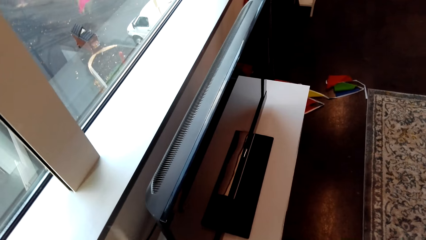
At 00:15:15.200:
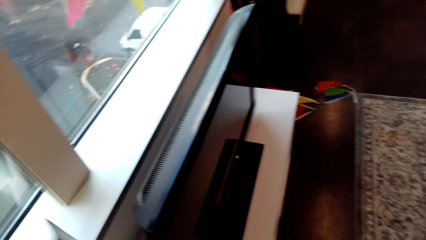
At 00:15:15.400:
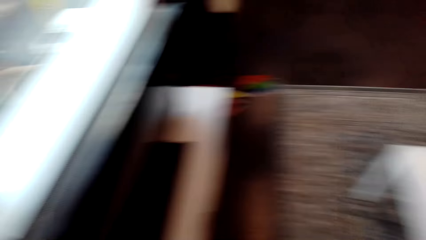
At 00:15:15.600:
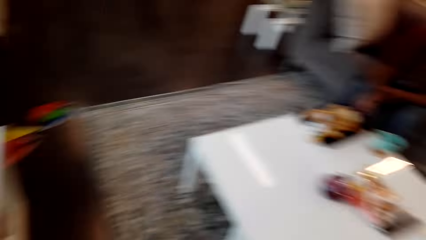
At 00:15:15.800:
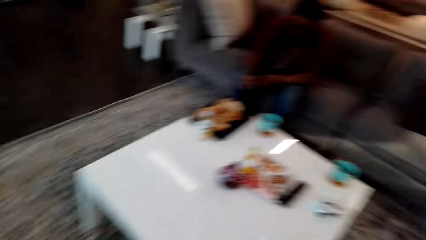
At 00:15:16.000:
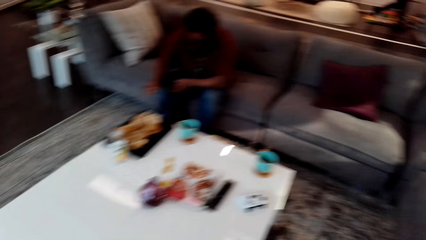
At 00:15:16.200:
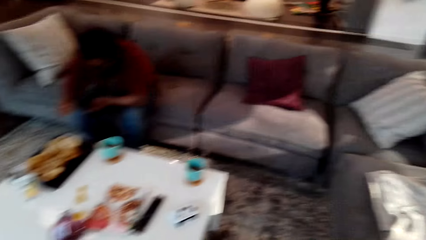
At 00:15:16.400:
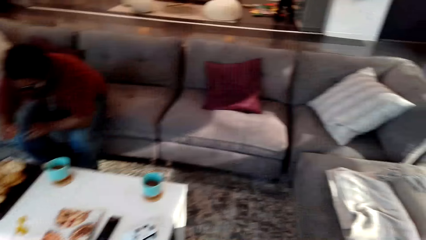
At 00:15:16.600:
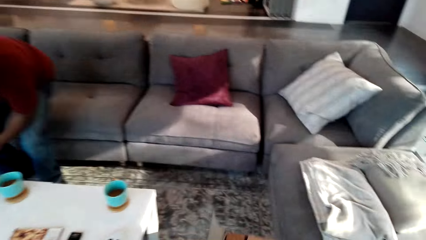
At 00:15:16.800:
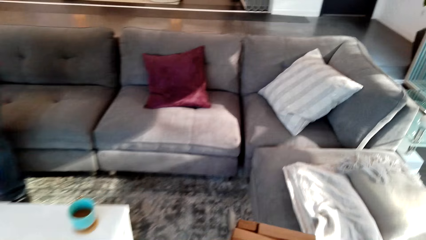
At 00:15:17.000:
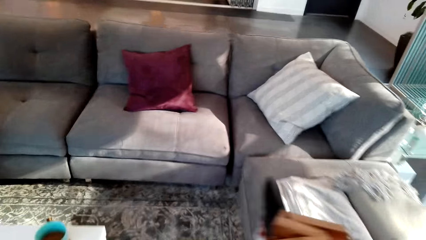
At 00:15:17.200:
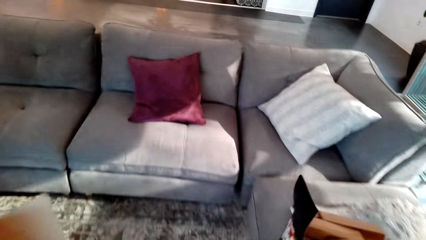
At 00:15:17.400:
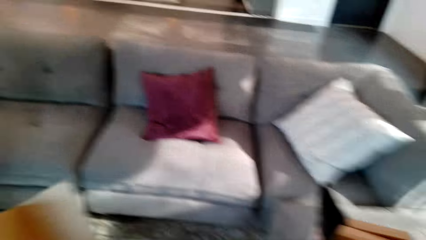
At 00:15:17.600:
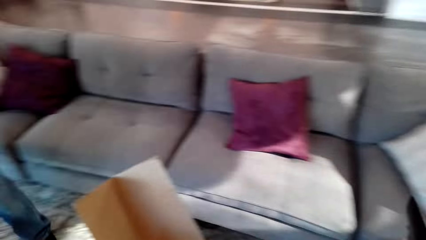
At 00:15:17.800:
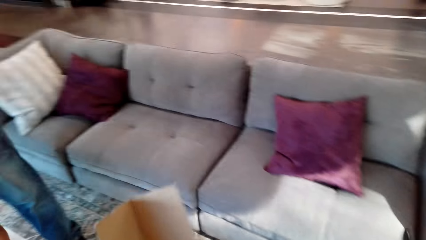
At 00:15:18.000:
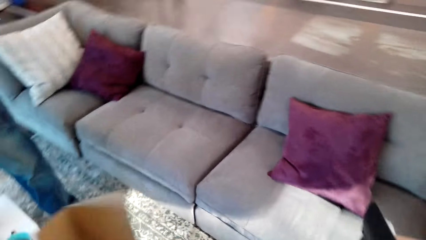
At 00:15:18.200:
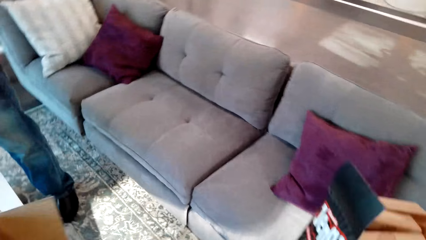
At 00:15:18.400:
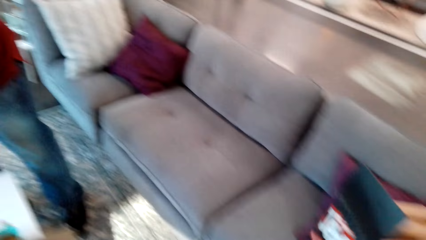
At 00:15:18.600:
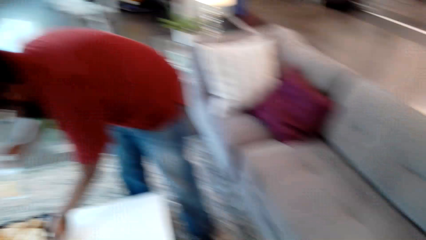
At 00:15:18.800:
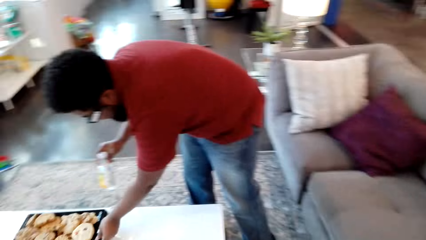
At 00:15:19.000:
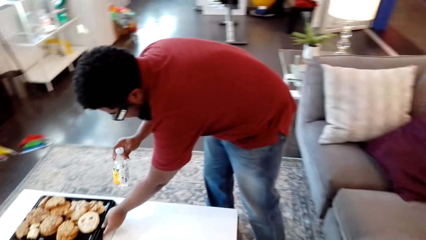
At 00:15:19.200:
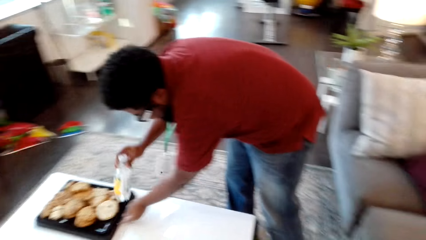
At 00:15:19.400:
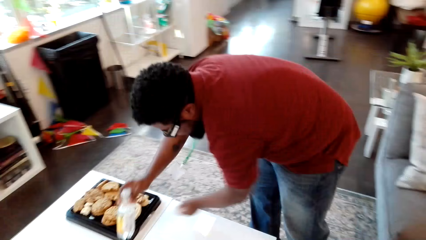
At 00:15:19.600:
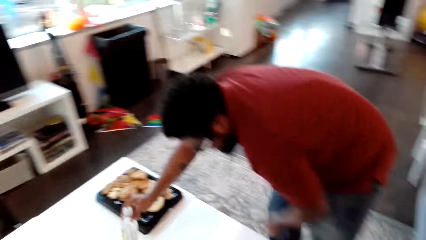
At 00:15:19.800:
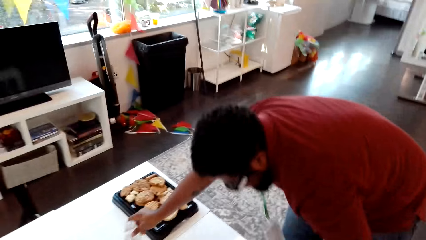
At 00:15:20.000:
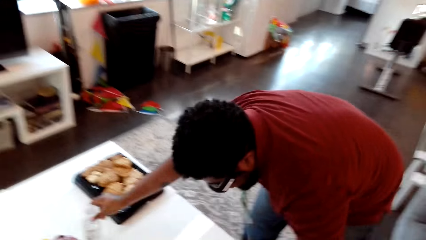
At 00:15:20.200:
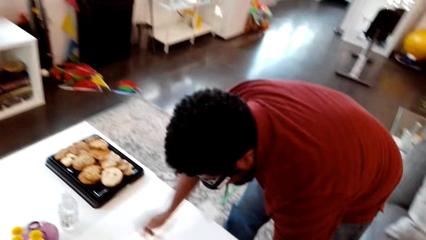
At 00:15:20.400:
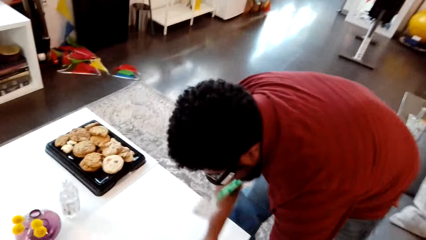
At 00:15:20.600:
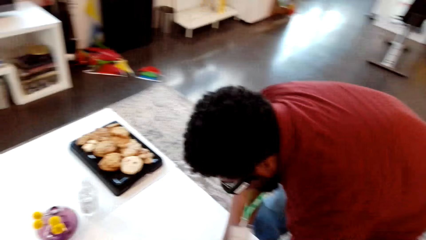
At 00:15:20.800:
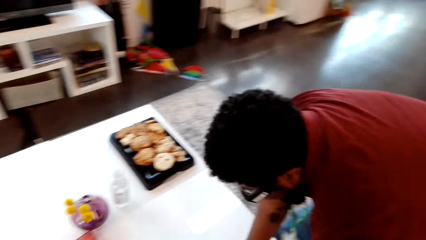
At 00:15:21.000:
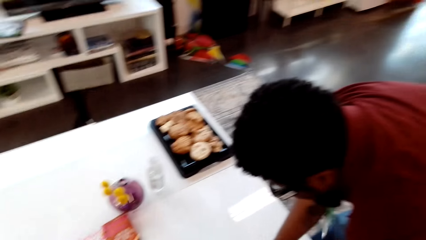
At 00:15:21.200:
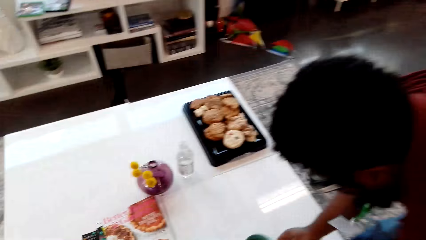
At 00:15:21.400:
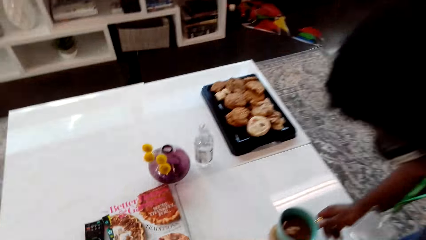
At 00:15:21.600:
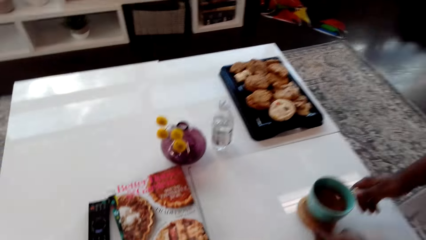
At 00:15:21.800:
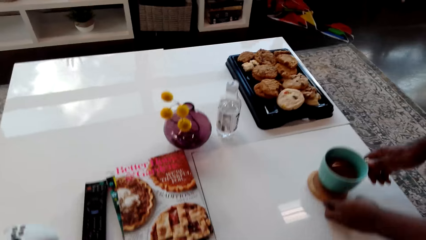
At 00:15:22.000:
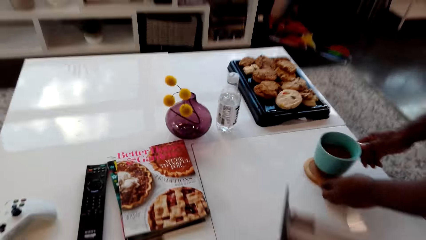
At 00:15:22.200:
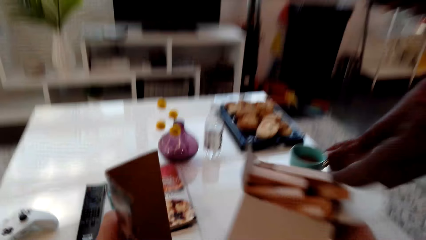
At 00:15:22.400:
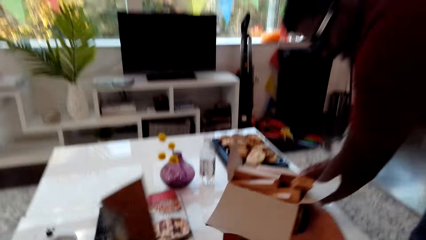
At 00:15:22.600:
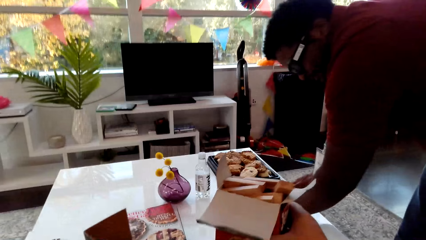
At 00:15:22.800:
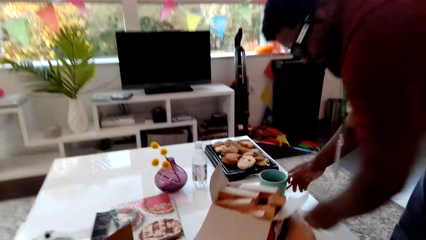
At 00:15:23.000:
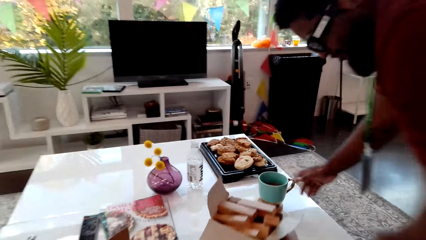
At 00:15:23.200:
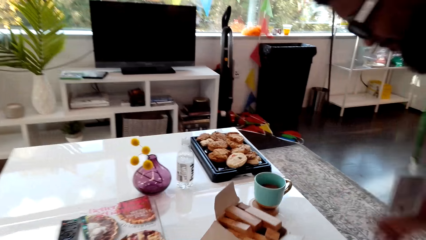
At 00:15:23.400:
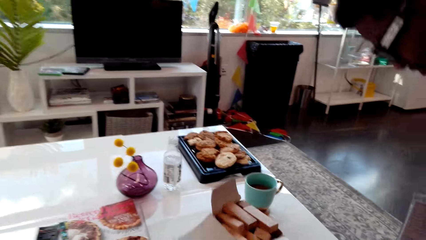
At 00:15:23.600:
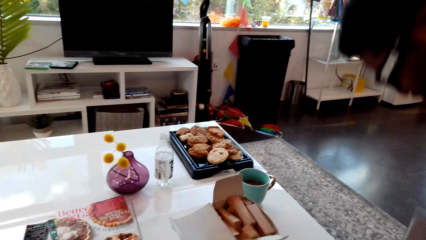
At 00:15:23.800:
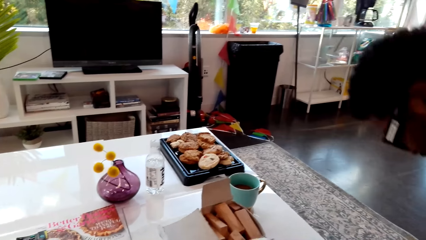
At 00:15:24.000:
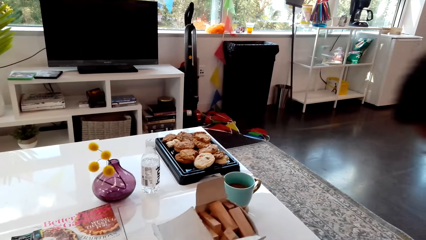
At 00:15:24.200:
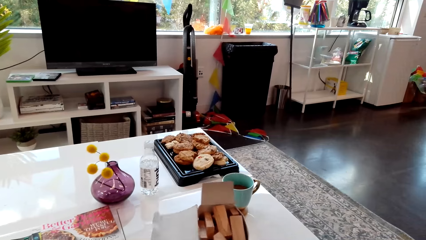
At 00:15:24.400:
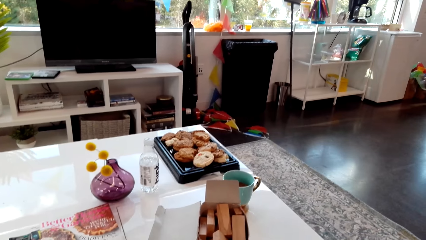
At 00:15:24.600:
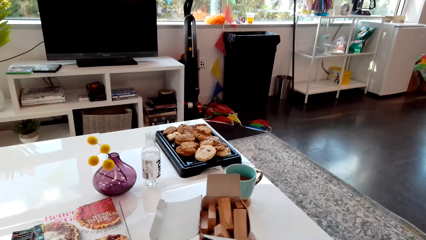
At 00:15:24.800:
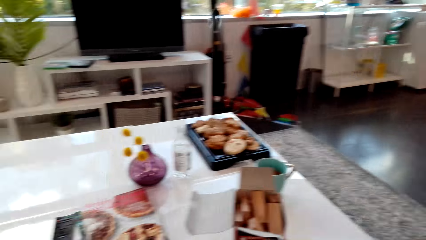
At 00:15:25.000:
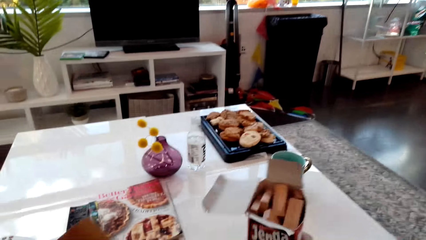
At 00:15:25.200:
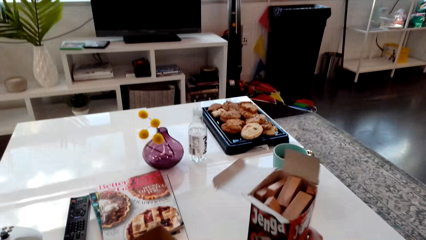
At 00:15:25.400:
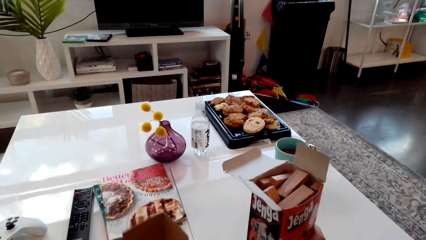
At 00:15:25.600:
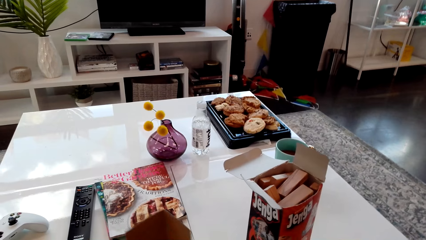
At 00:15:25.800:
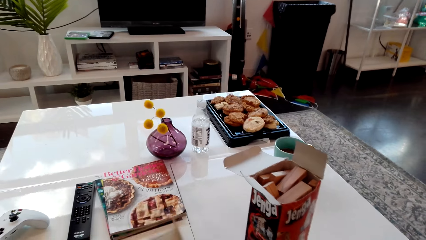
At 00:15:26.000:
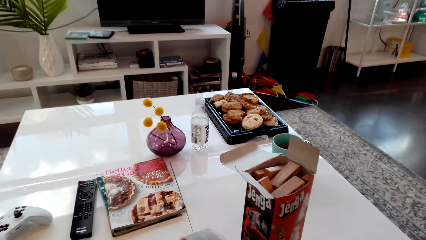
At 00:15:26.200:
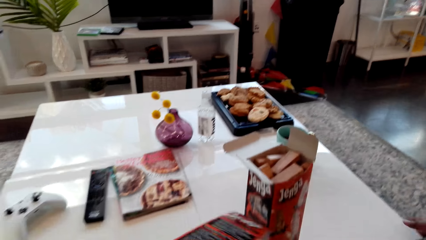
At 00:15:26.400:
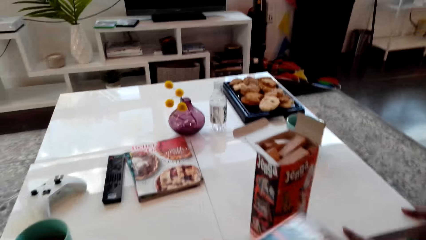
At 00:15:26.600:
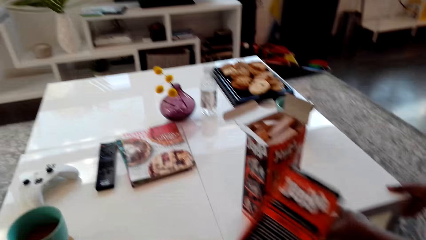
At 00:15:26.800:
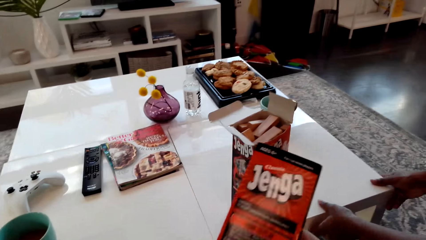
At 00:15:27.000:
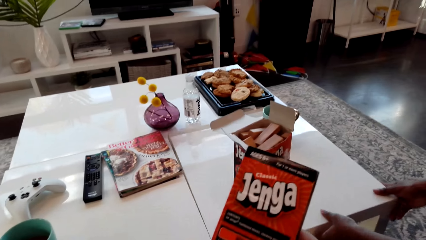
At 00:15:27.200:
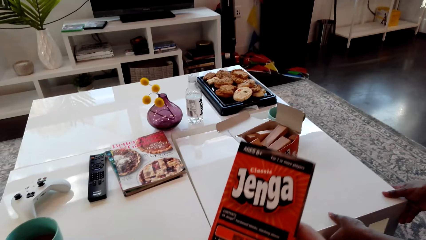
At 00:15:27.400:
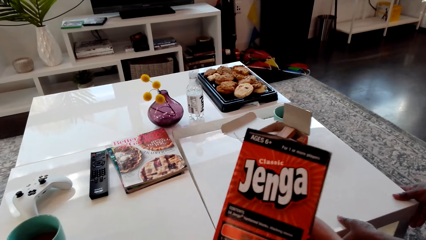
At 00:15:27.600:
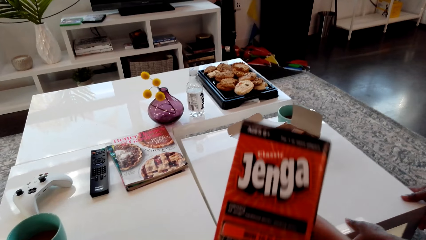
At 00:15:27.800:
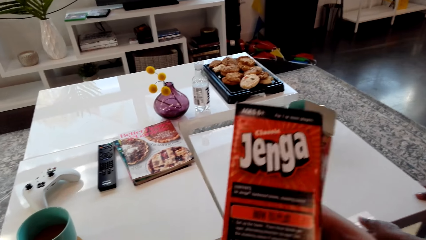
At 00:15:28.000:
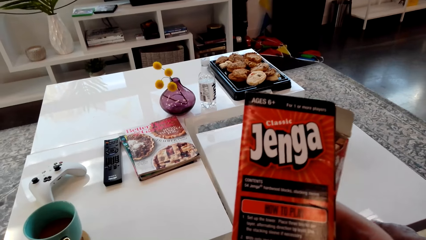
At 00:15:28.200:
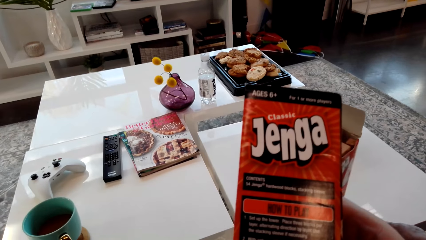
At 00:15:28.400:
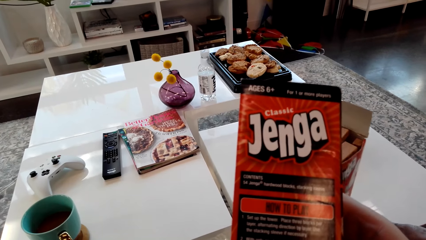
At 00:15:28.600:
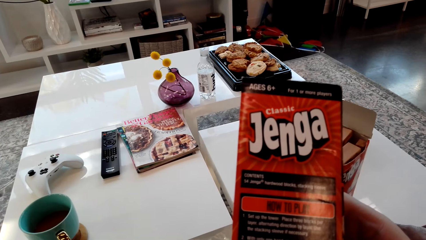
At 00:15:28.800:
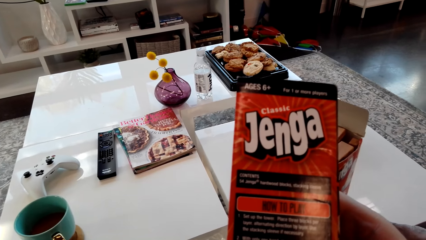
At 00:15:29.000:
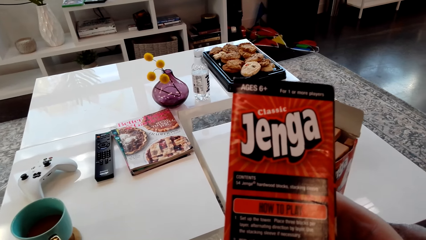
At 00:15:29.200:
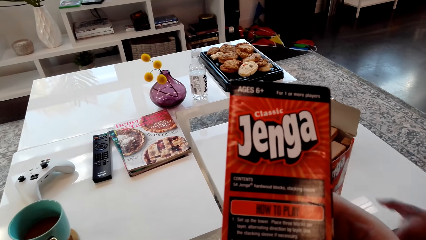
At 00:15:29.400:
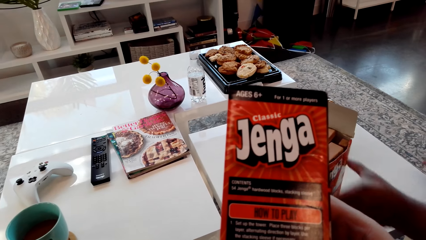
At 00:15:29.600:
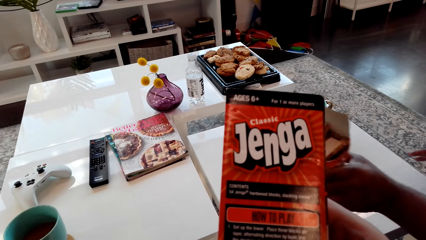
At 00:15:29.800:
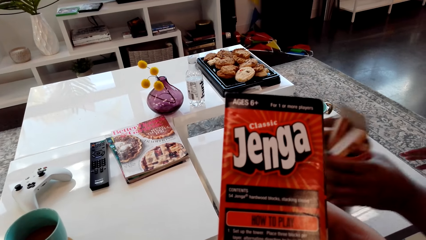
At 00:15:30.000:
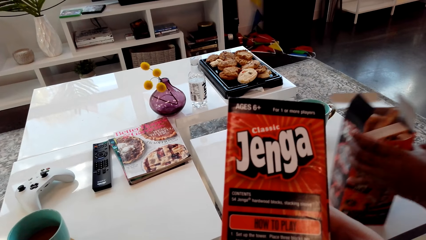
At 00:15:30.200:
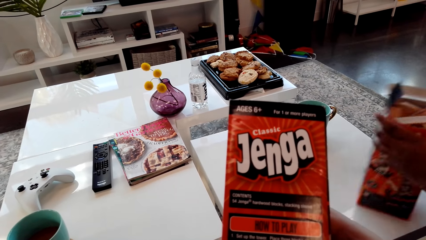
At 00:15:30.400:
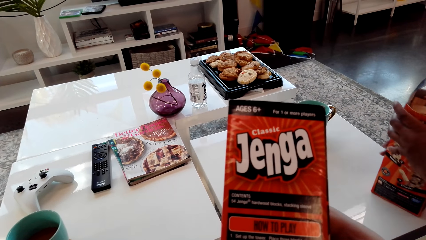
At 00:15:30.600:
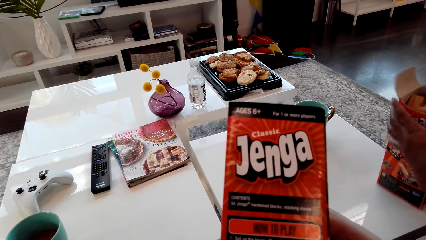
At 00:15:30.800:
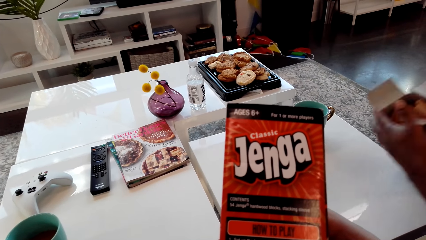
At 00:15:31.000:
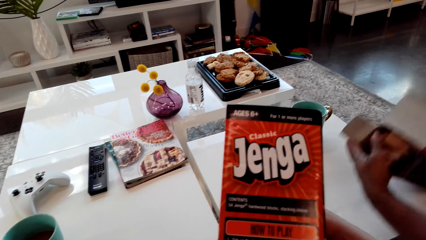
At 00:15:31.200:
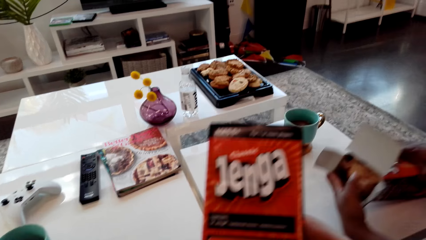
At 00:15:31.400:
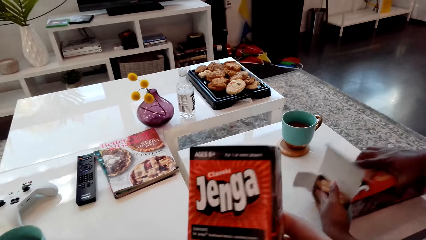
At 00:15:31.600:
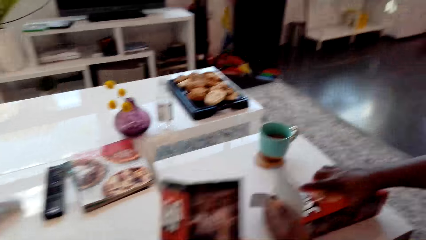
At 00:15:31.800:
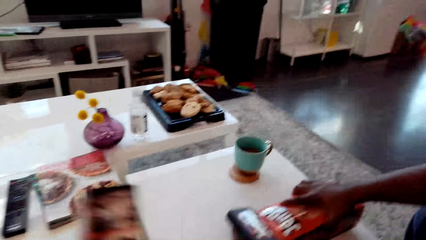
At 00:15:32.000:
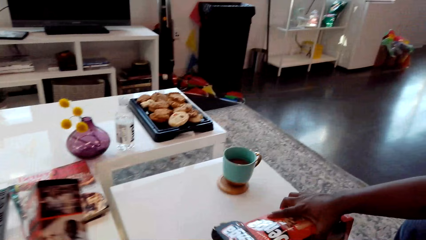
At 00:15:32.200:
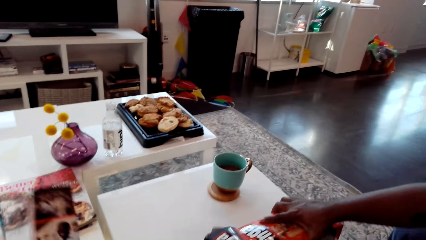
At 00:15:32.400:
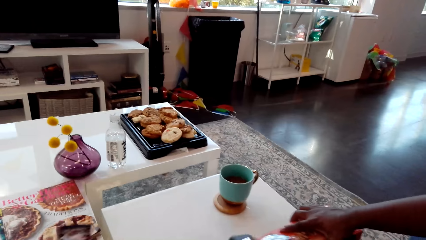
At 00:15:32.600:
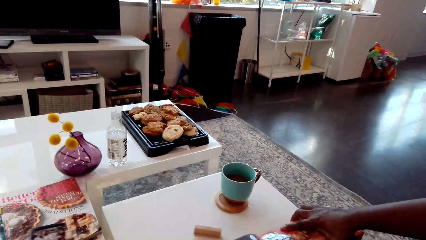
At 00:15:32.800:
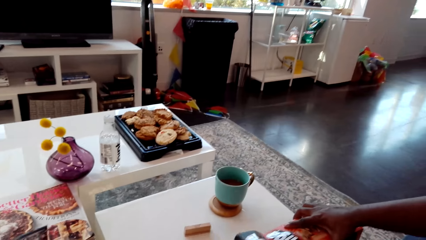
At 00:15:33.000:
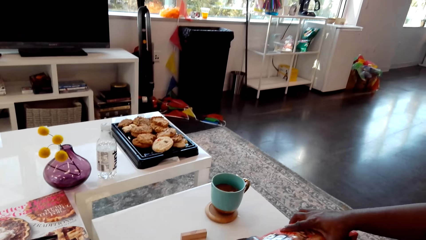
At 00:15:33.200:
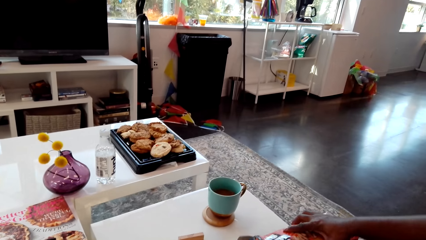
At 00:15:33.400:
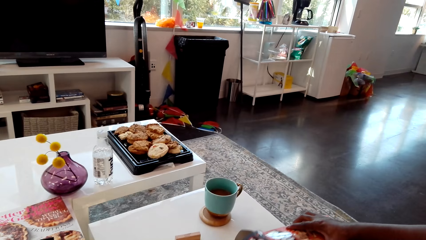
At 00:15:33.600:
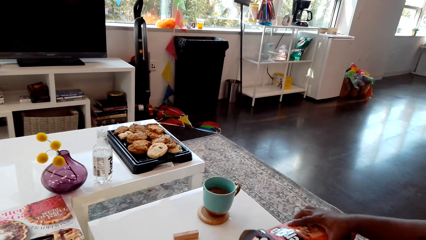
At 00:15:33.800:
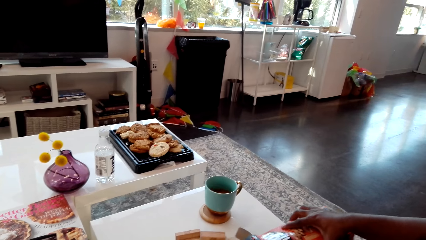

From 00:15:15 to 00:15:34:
The camera wearer interacts with a man. The man stands from the couch. The man puts a snack on the table and puts a bottle on the table. The man holds a cup of coffee and moves the coffee aside on the table. The camera wearer puts the box of the stack of wood on the table. They read the cover of the stack of wood box. The man holds a box of giant tumbling blocks. The man pours the giant tumbling blocks on the table.
